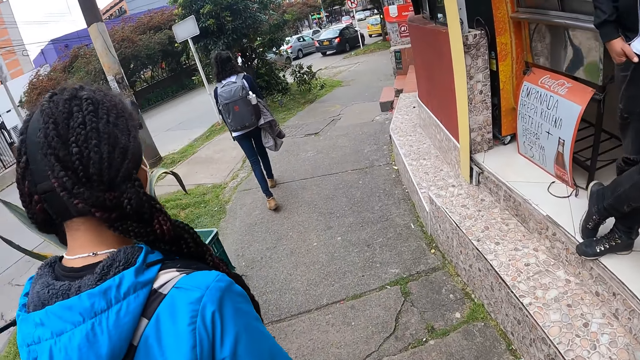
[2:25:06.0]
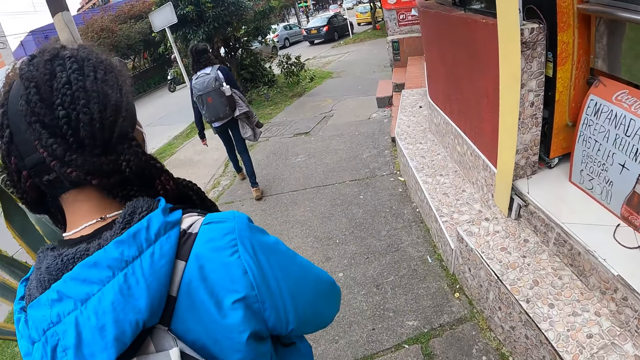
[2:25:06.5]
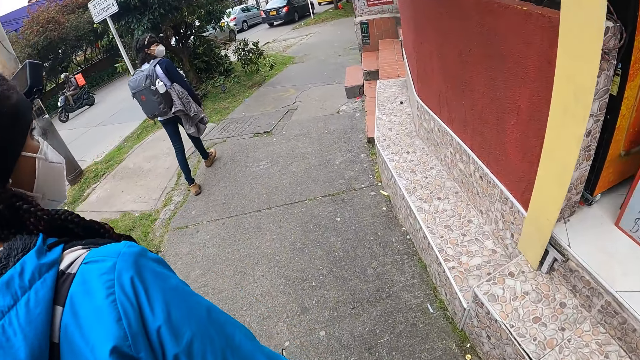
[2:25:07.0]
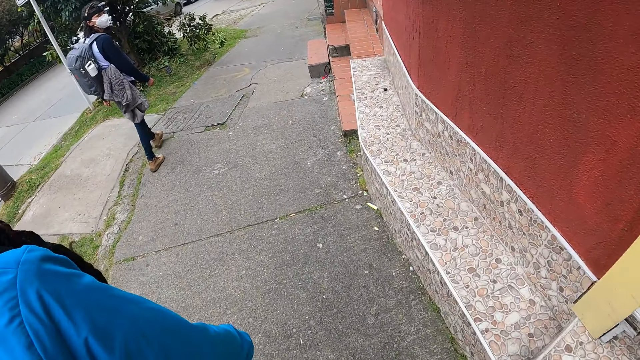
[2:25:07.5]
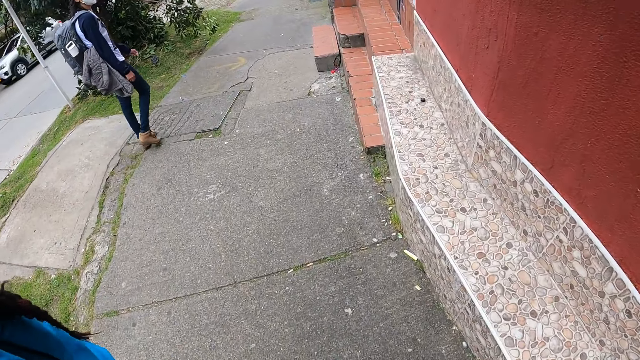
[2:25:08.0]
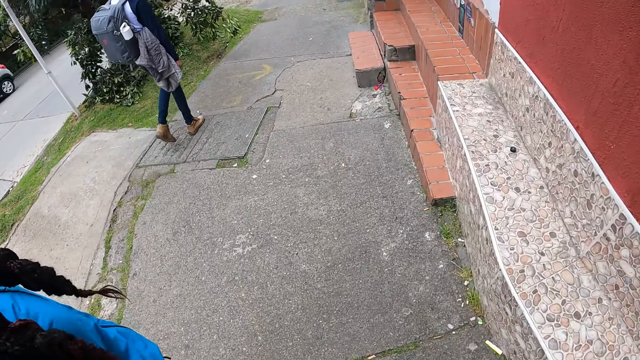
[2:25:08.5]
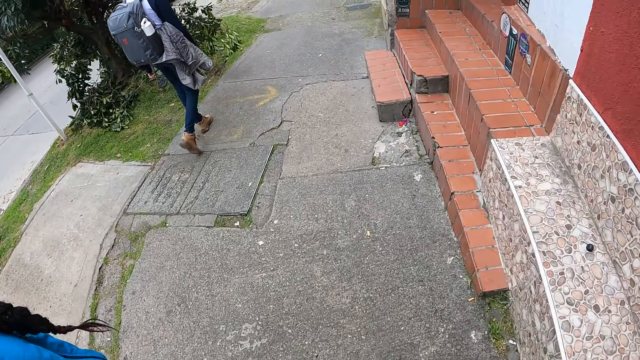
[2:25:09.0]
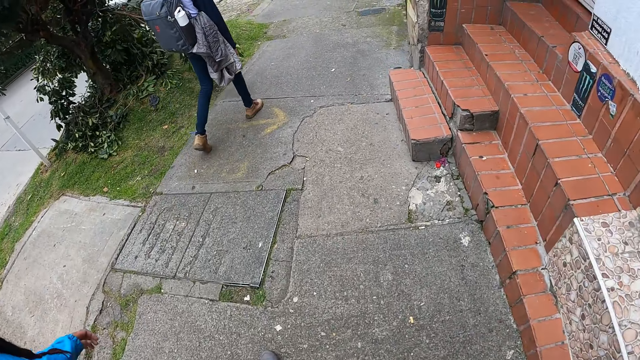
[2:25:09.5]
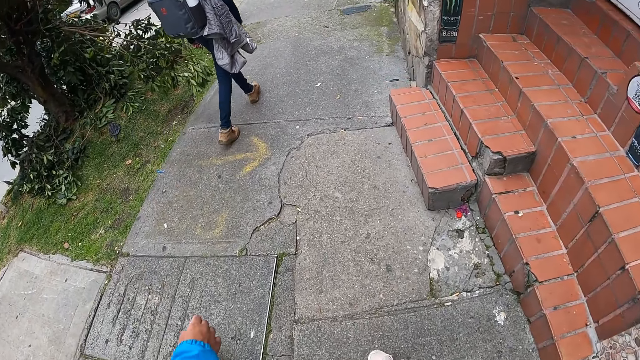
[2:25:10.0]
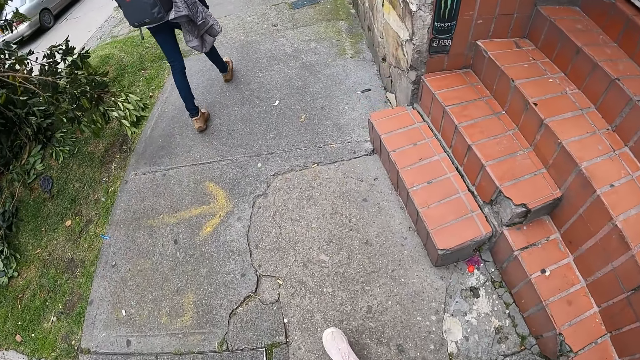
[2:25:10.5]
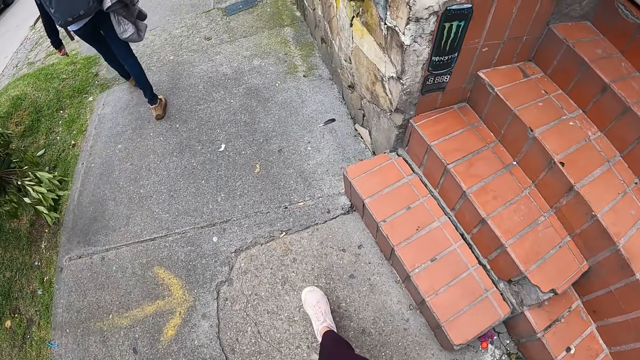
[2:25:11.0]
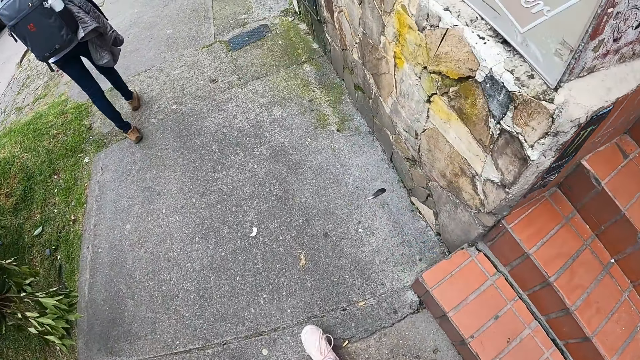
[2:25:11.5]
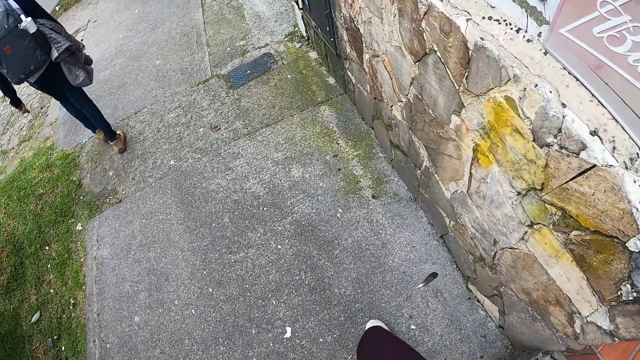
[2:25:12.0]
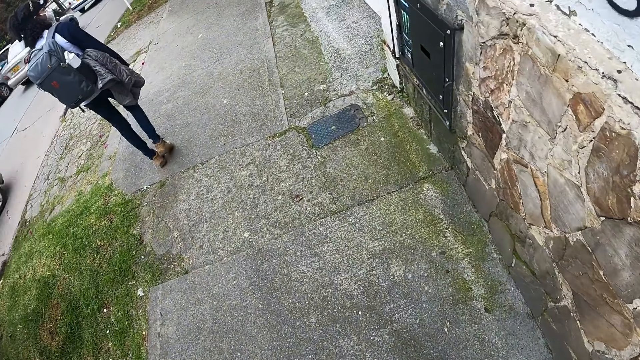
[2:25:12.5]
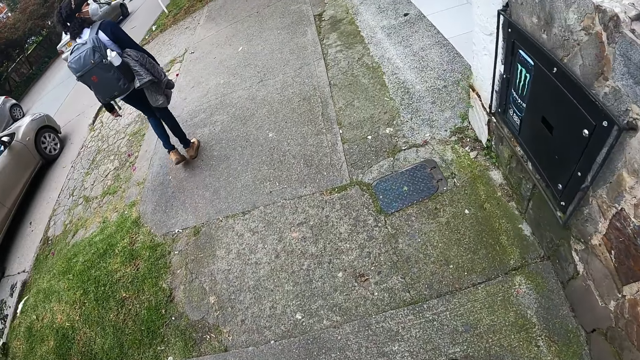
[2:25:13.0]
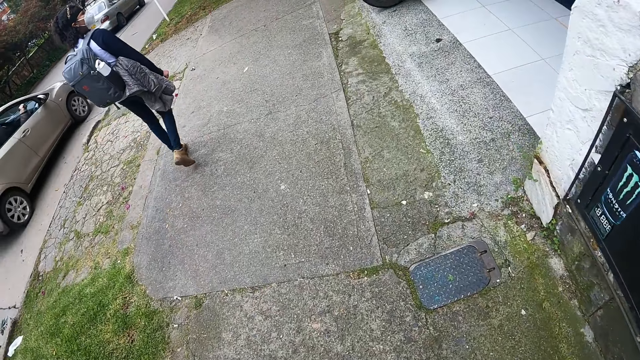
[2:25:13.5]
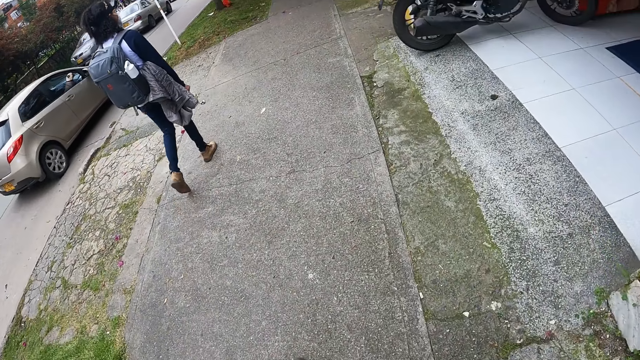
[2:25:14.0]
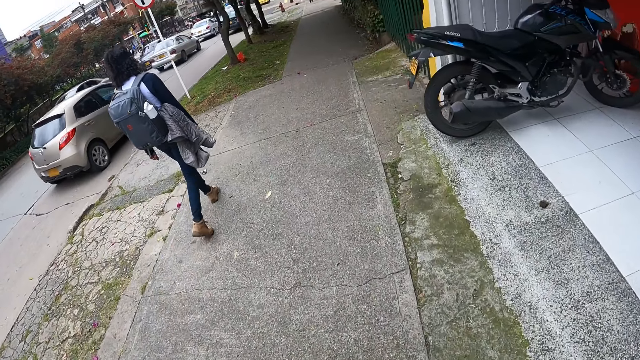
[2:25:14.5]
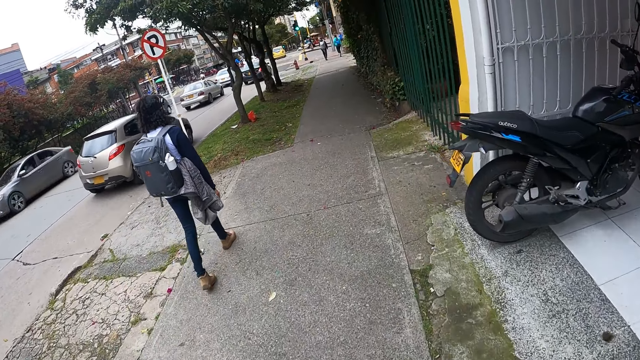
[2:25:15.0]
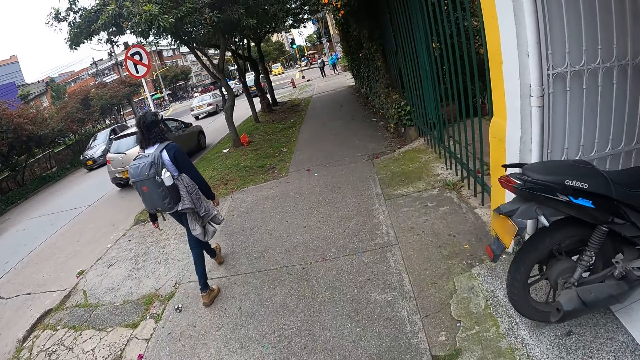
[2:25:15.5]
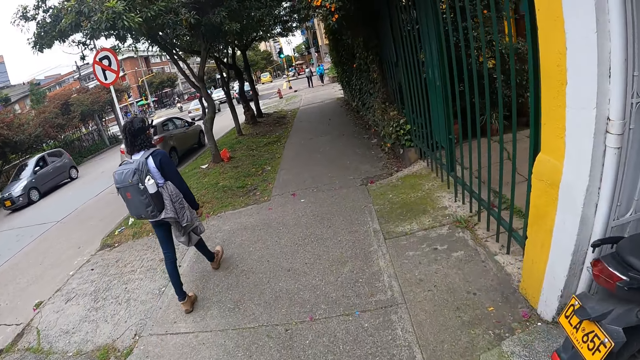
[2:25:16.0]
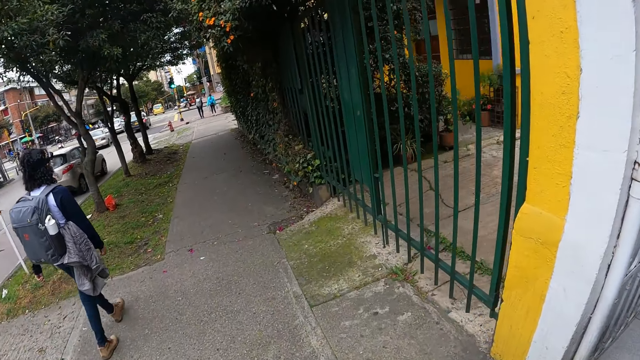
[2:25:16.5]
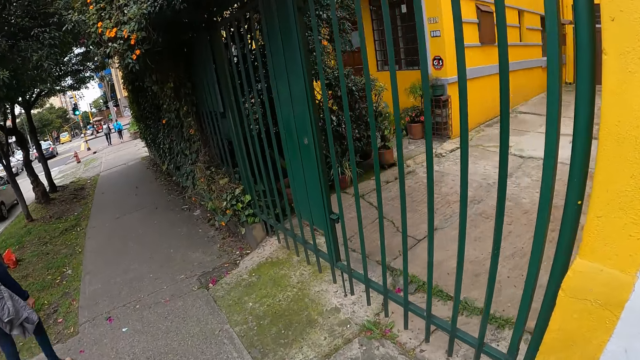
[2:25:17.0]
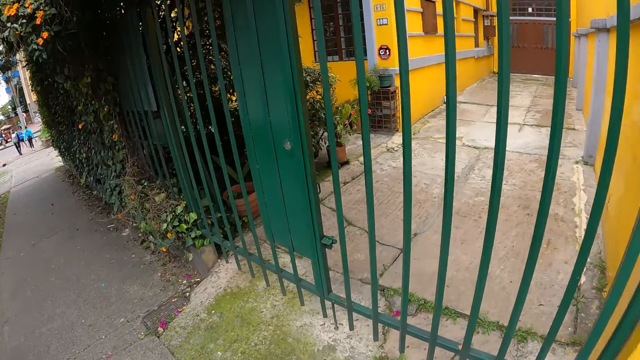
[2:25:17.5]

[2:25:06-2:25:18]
The camera wearer walks past a man on the walkway. The man looks behind.

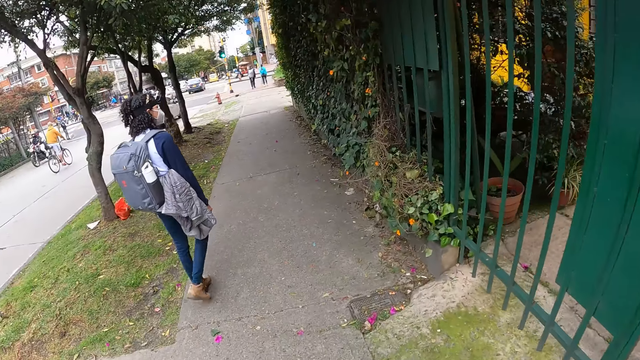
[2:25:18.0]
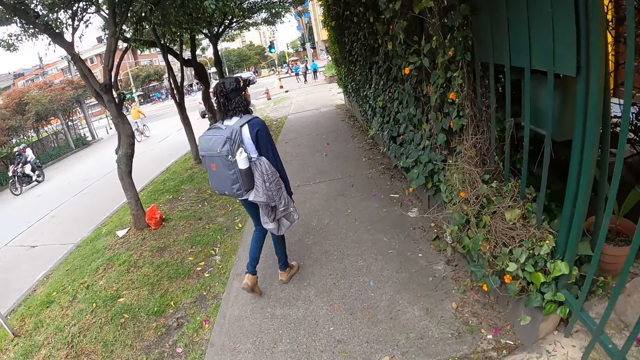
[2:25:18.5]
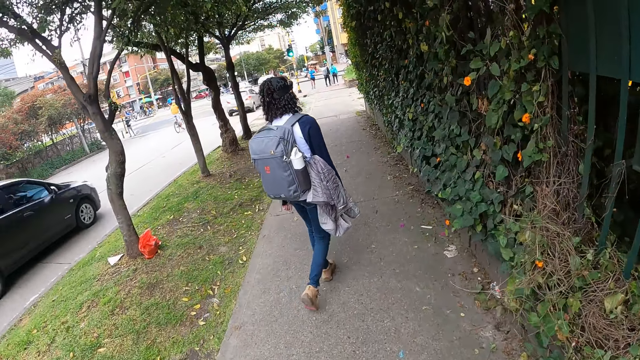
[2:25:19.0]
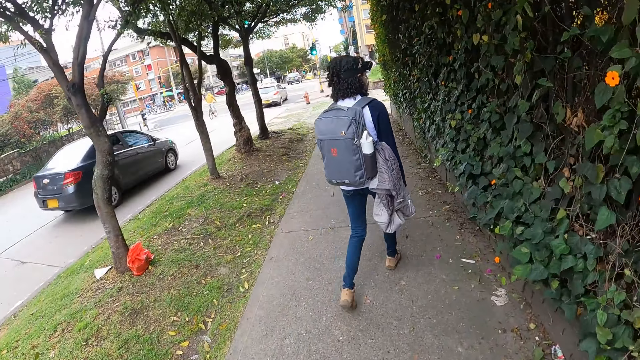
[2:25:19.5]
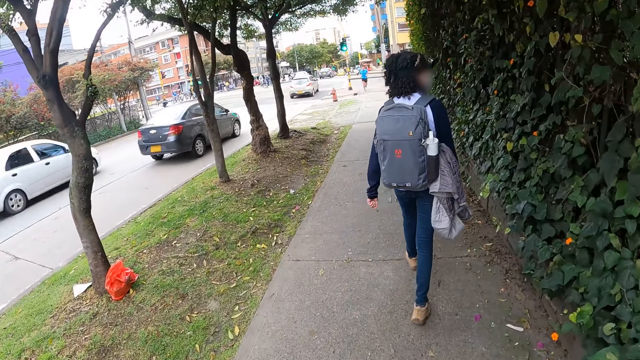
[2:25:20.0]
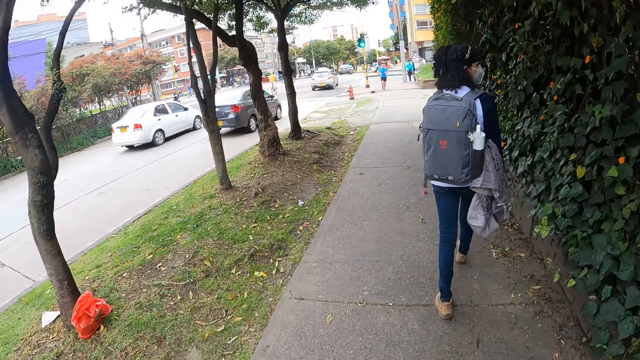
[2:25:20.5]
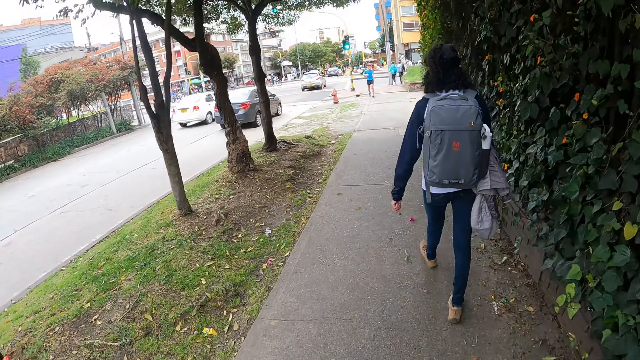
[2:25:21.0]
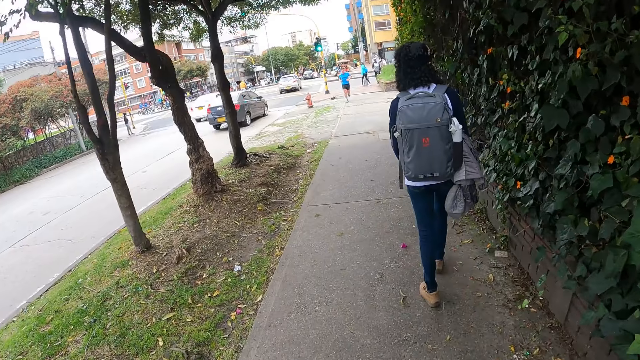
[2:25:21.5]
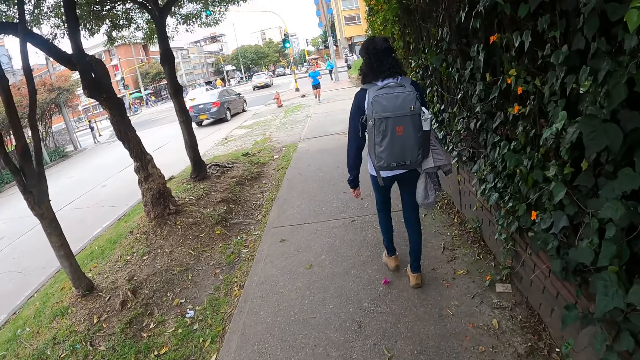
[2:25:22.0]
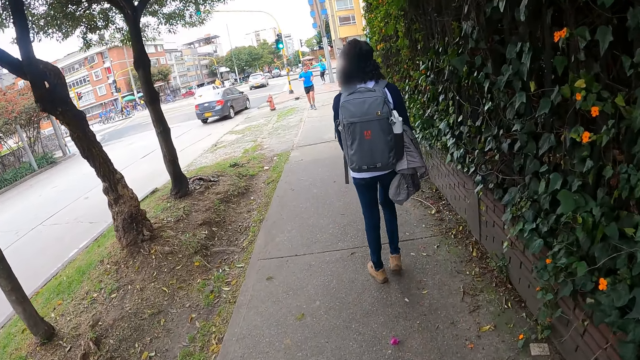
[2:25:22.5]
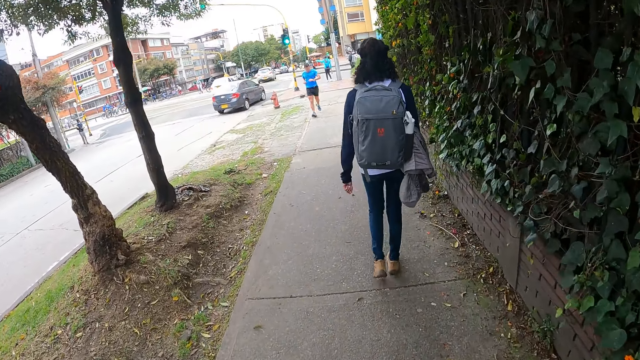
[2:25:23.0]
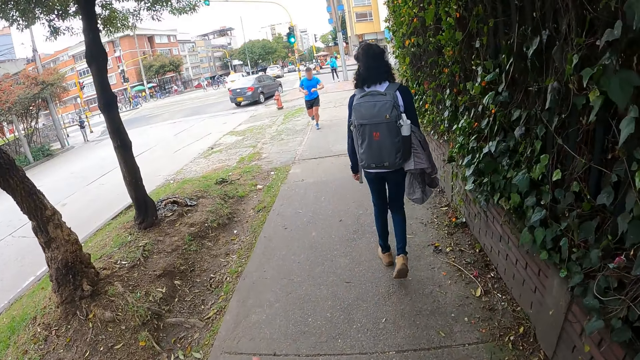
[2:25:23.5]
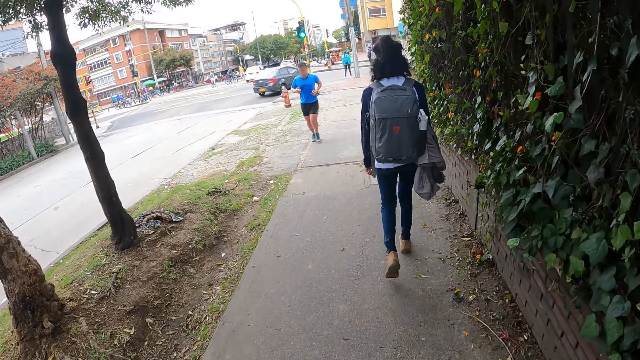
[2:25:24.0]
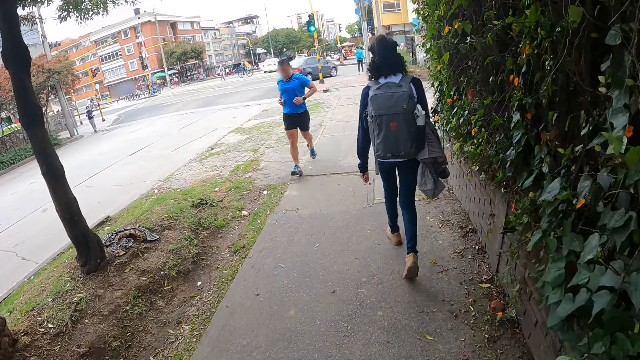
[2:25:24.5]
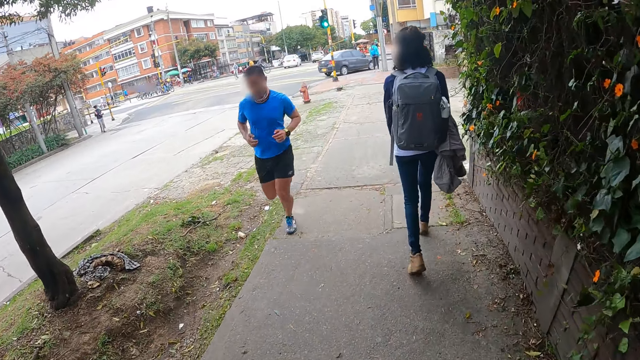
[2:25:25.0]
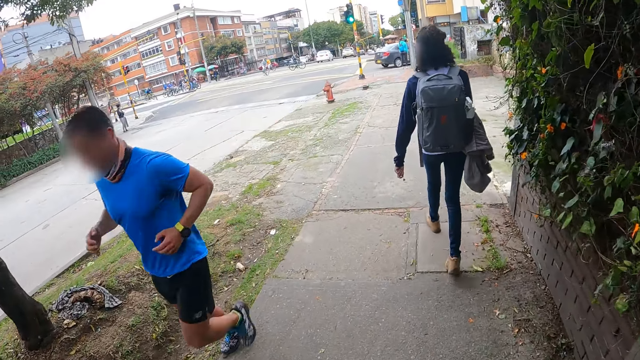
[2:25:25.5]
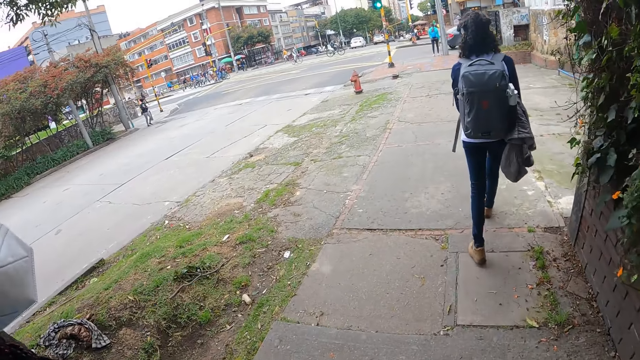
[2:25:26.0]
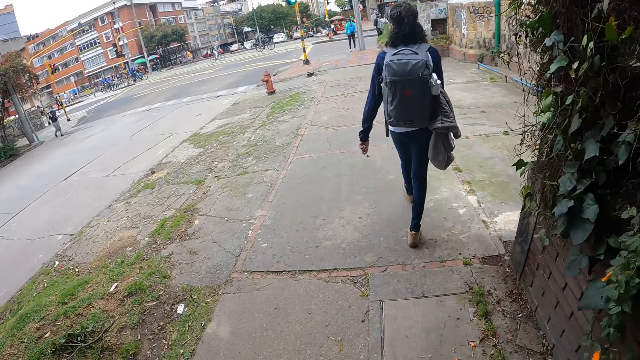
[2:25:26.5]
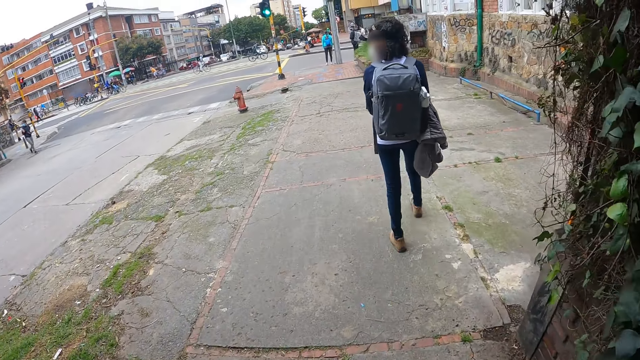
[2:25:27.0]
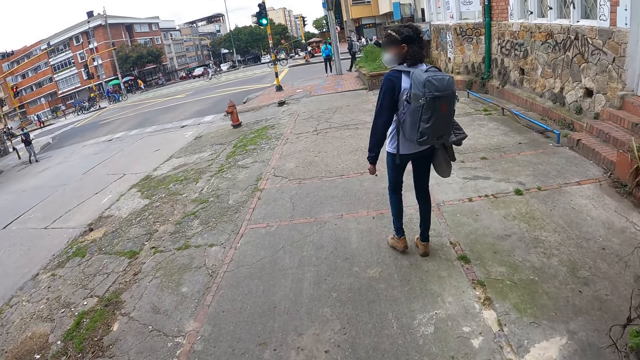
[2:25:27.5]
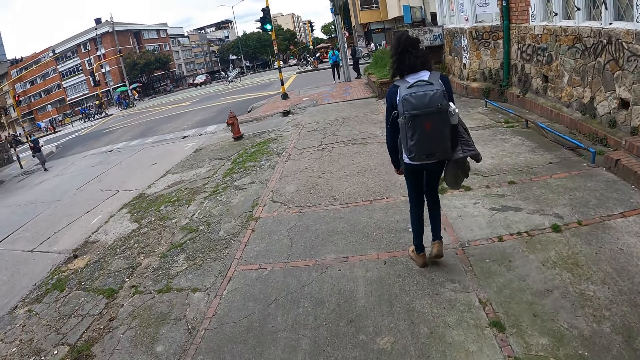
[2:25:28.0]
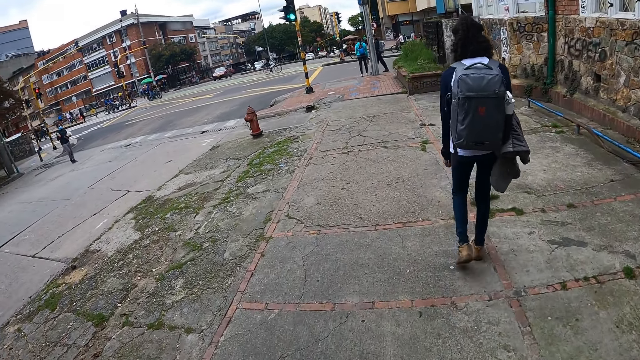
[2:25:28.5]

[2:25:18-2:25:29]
A man runs on the road. The man jogs past the camera wearer on the walkway.
